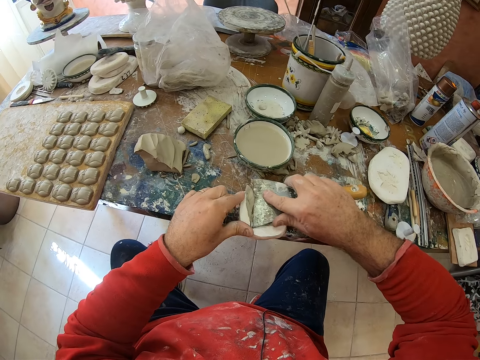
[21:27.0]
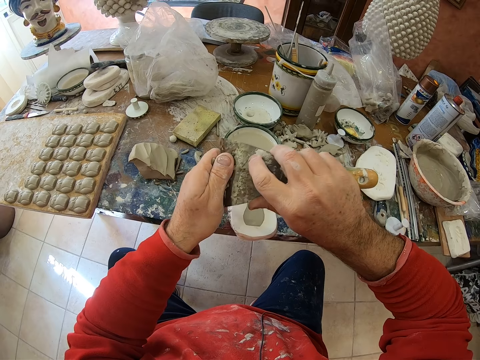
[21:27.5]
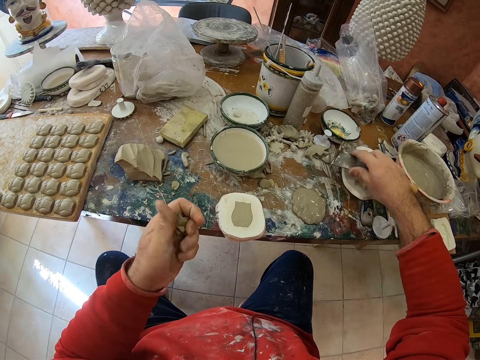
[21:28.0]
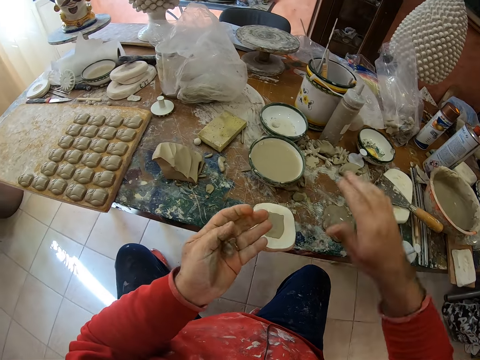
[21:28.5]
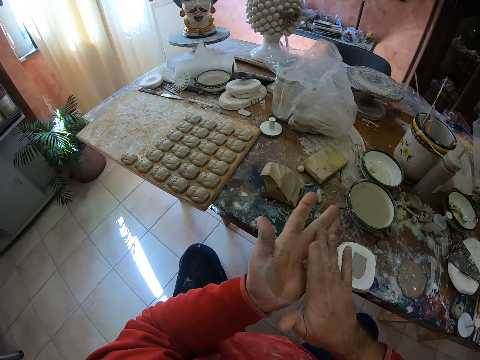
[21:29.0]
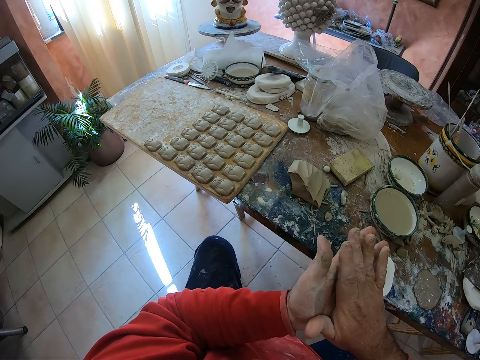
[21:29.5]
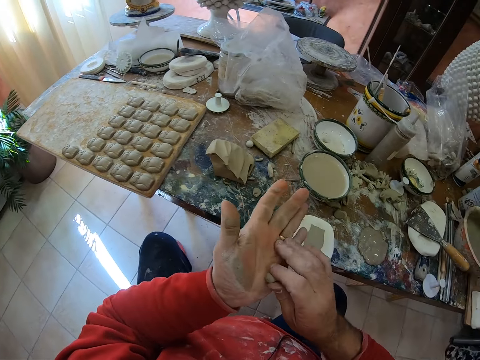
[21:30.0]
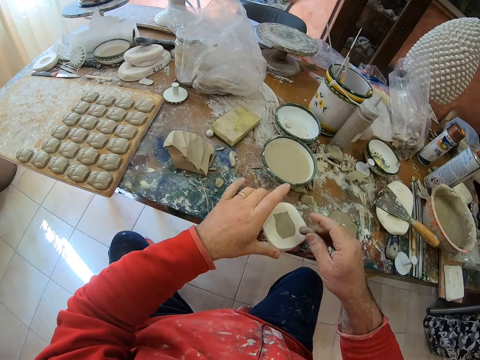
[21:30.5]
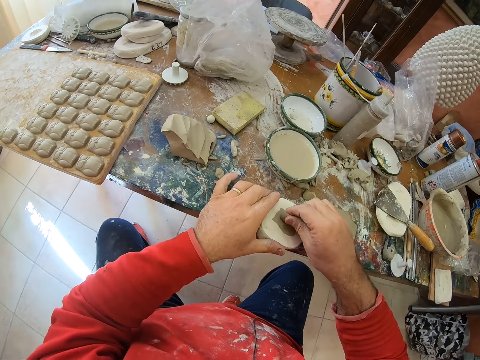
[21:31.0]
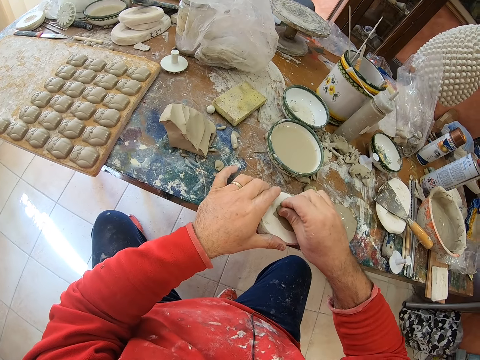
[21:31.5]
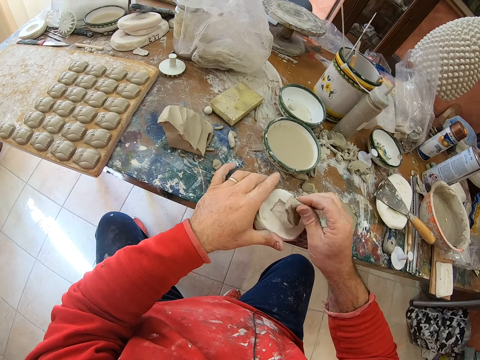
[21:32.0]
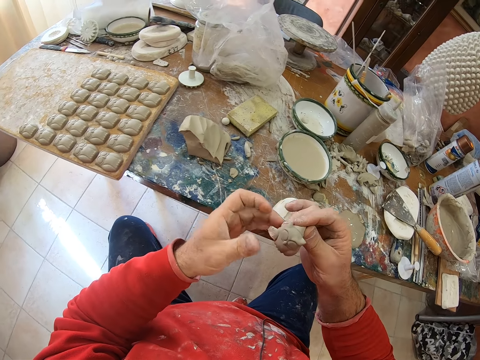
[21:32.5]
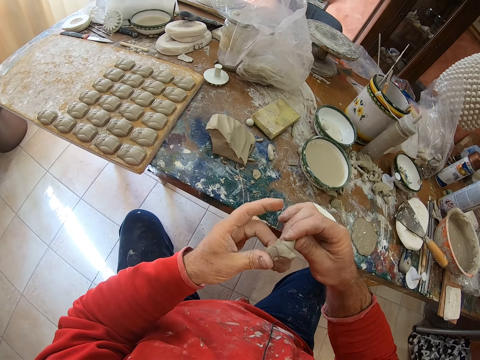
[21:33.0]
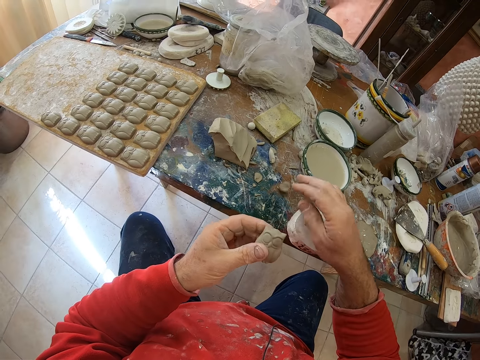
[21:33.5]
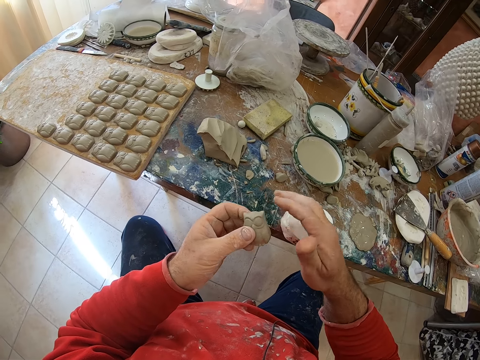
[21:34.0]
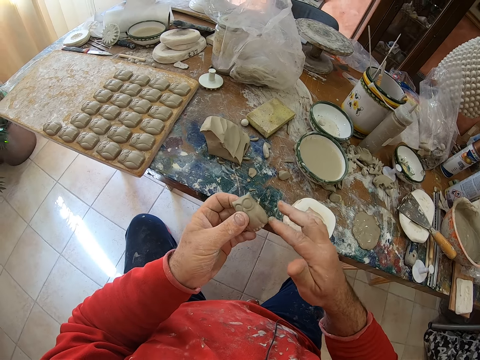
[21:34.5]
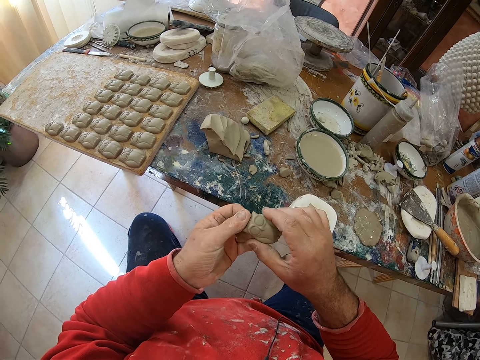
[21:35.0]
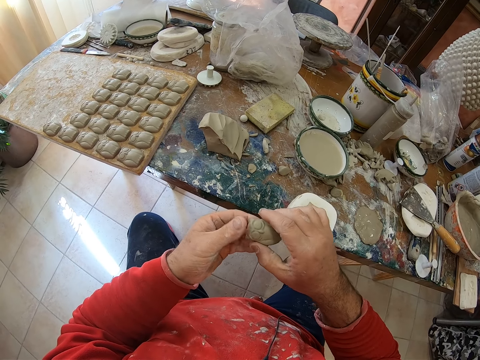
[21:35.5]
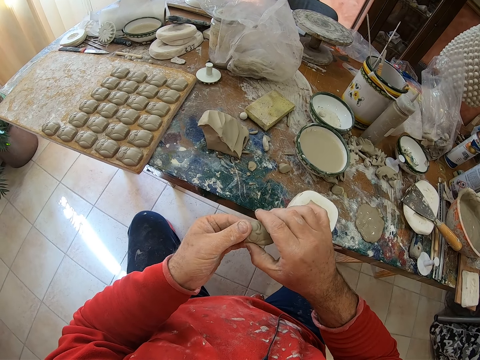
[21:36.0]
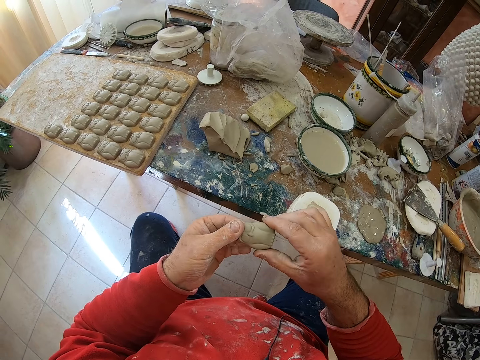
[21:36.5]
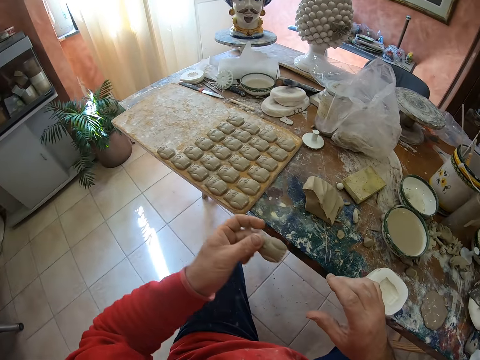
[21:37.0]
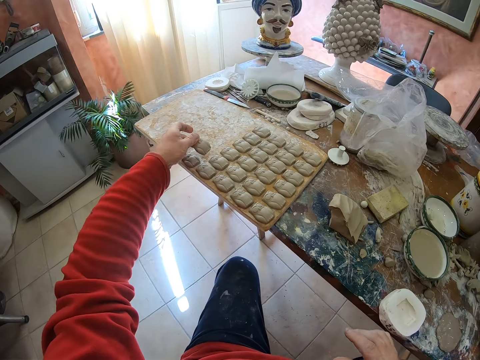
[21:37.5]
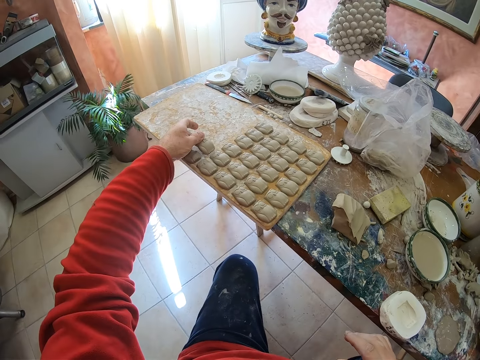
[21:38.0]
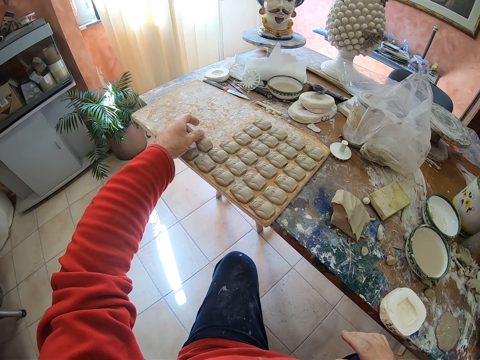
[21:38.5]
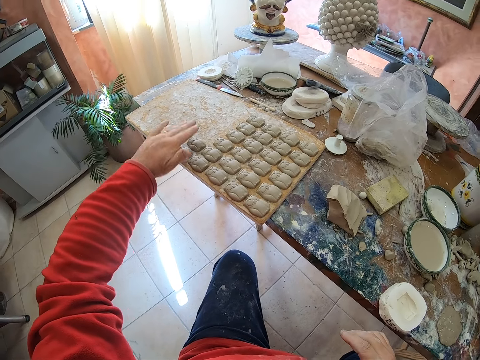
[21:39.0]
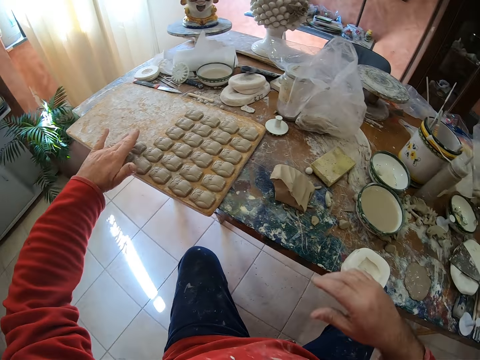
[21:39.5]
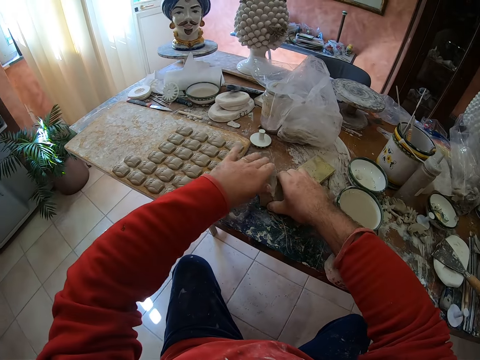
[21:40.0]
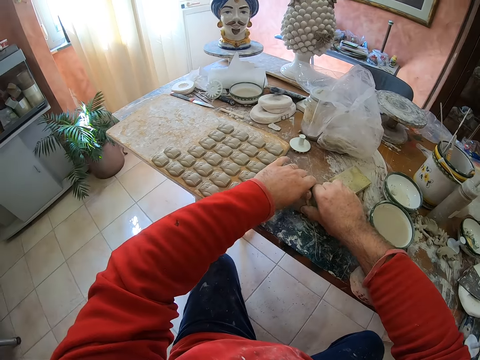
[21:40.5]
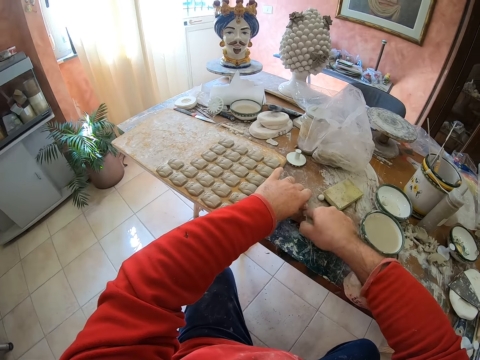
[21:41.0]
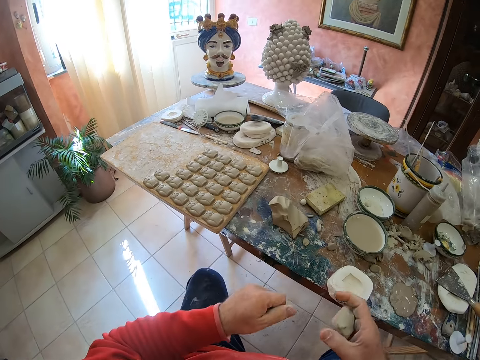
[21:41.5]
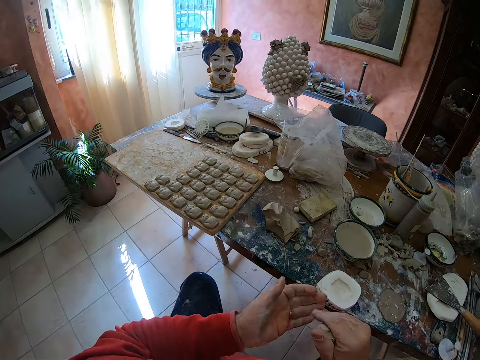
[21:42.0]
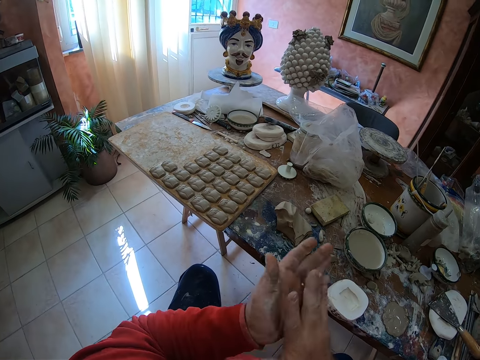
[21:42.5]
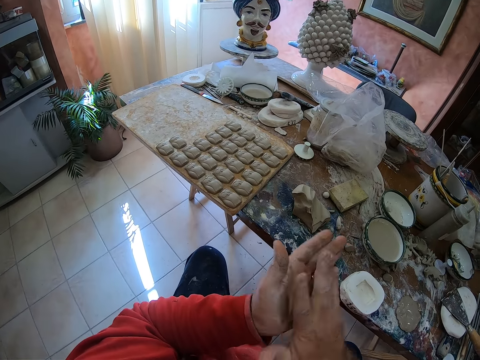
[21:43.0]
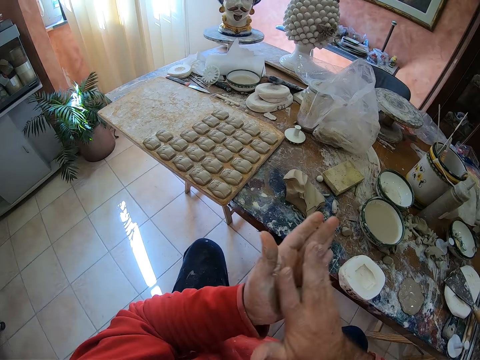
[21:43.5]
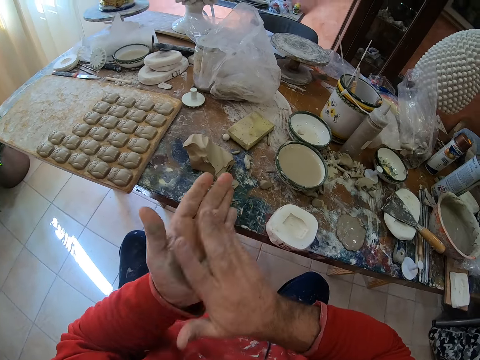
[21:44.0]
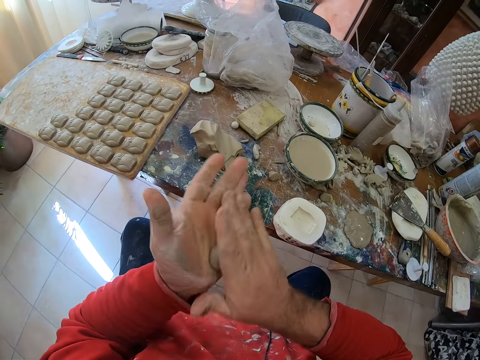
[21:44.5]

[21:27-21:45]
The camera wearer drops the scraper on the table. He rolls the cut mud or clay mold in his hands. He presses the clay mold into a mold shaper and pulls an owl shaped clay mold from the mold shaper. He drops the mud on the table. He smoothens the clay owl mold's edges with his fingers. He puts the clay owl mold on a wooden tray. He cuts the mud on the table and takes a pinch of clay mold on the table. He rolls the clay mold in his hands.

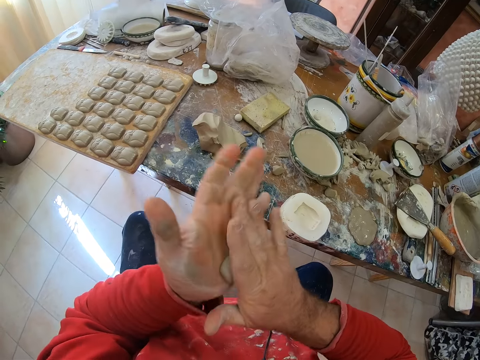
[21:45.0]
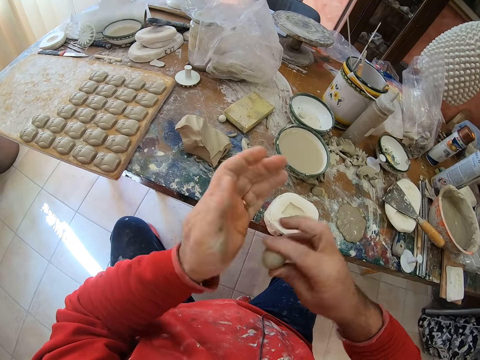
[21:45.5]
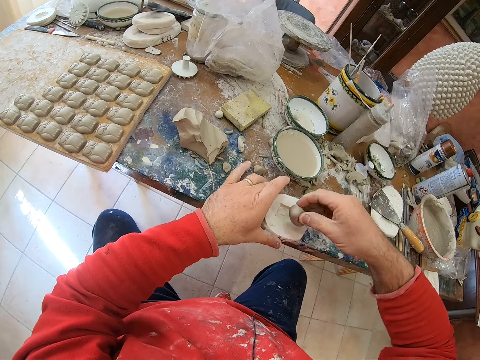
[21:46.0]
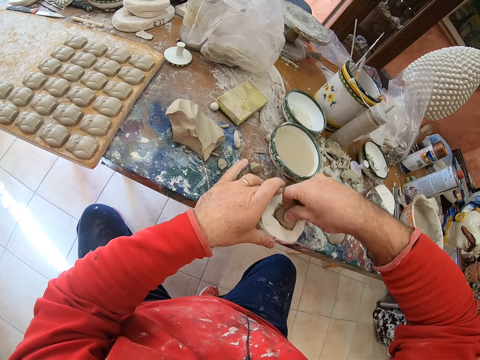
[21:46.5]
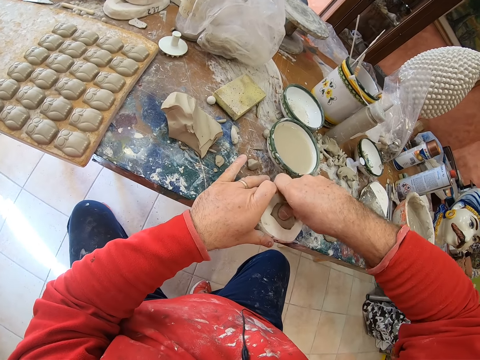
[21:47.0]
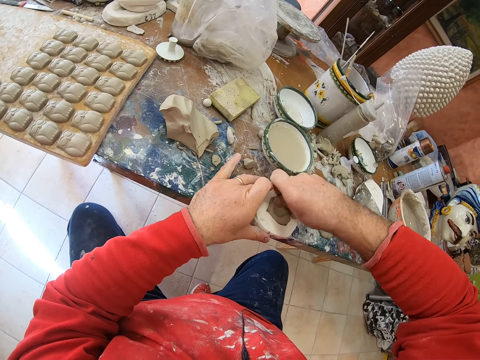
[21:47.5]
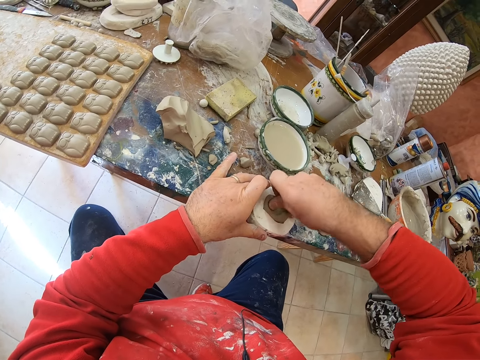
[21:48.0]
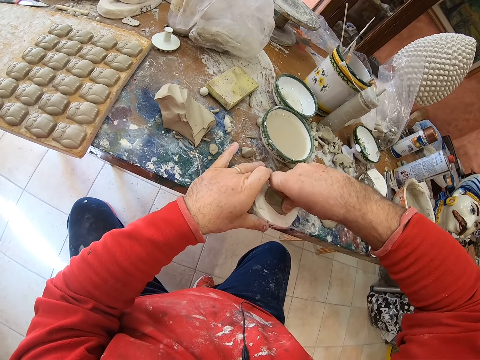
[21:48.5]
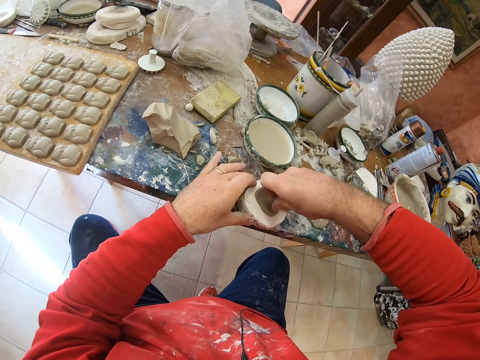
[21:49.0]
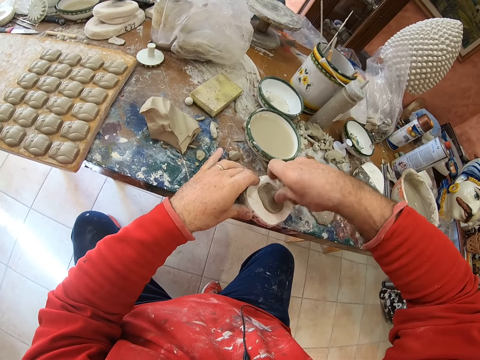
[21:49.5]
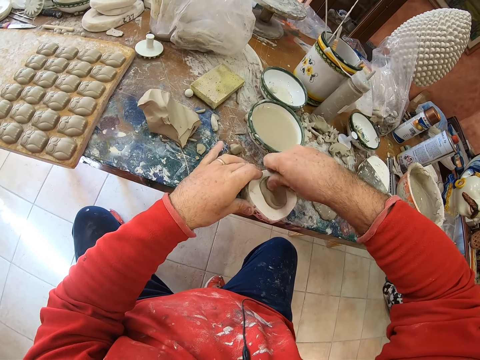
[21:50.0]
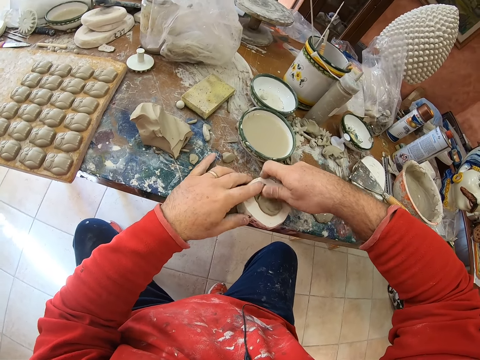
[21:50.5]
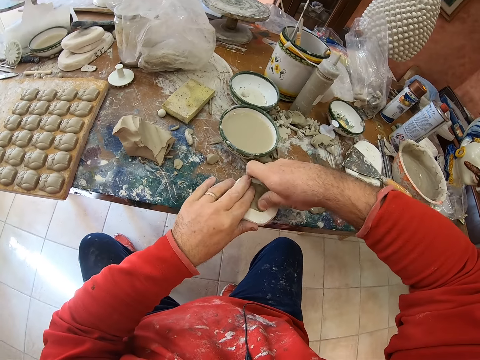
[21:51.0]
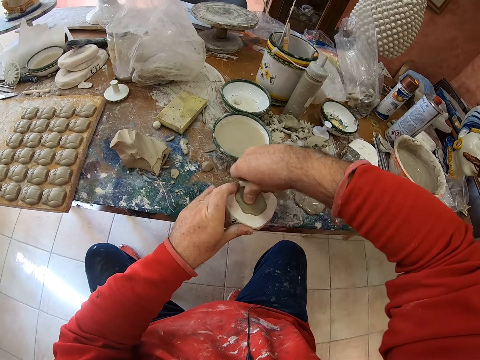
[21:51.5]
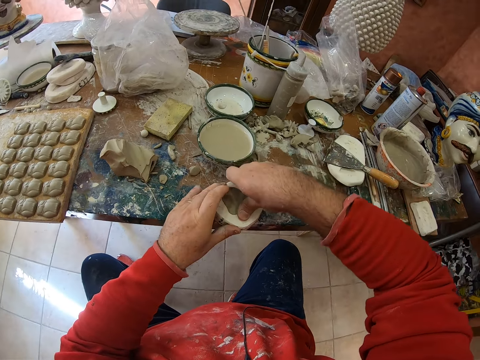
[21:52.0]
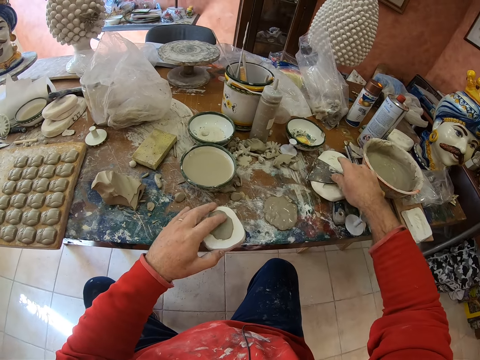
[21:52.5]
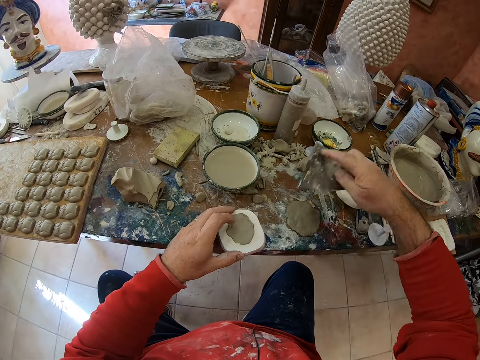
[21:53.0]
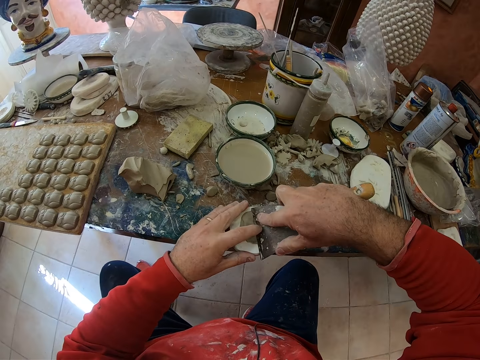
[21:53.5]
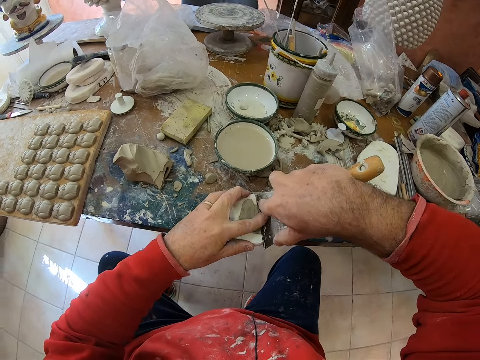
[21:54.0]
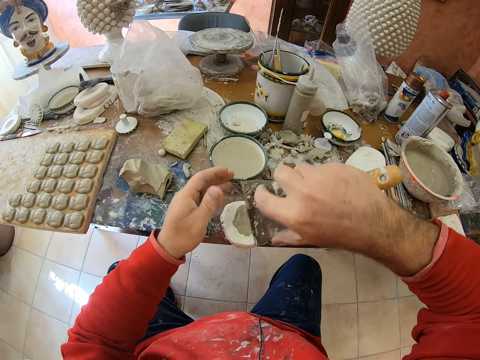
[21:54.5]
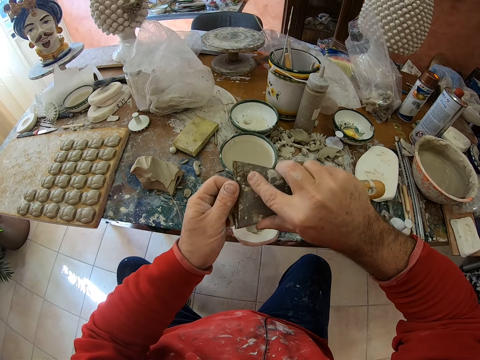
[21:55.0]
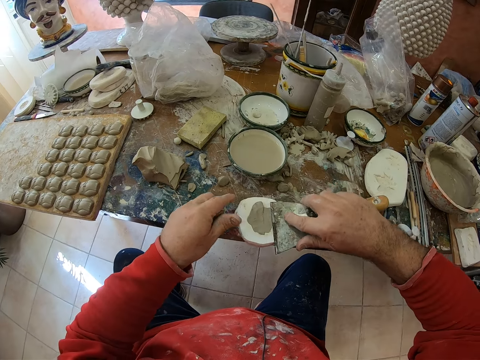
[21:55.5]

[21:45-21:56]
The camera wearer presses the clay mold into a mold shaper. They pick up the scraper and scrape off excess clay from the mold shaper with the scraper.
